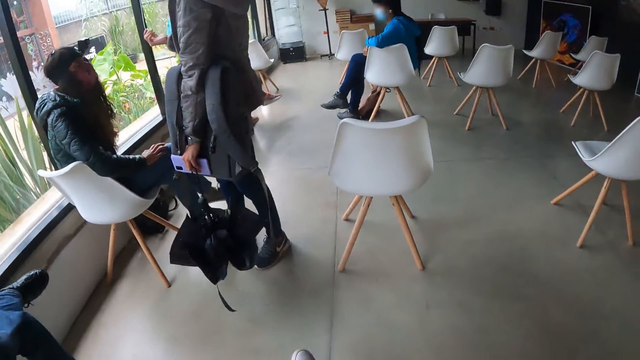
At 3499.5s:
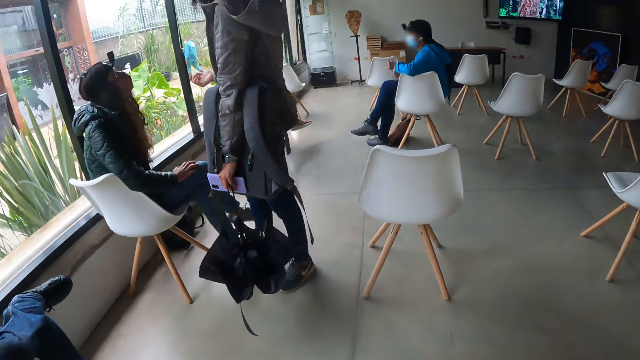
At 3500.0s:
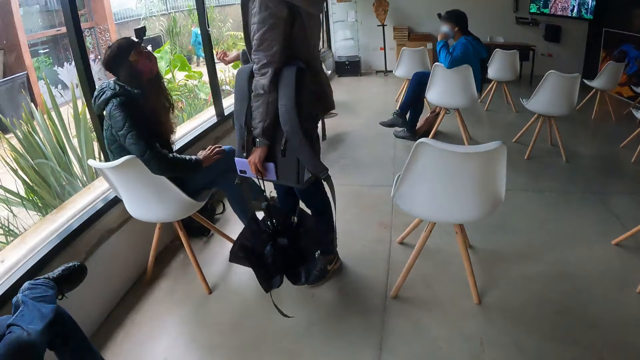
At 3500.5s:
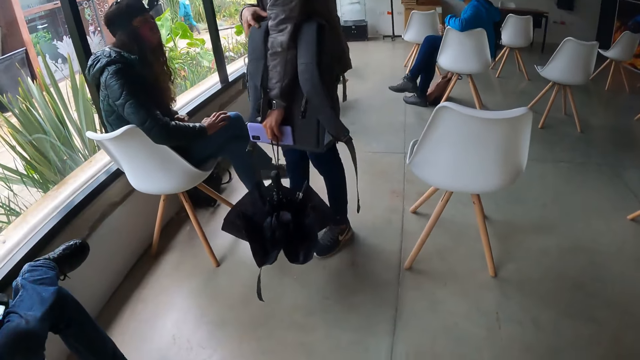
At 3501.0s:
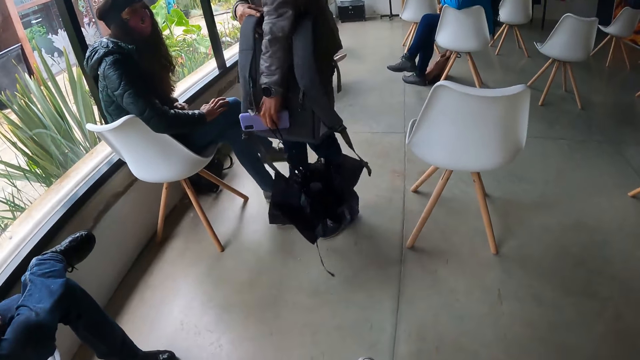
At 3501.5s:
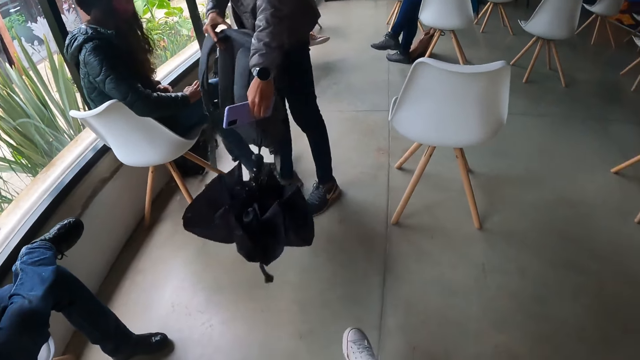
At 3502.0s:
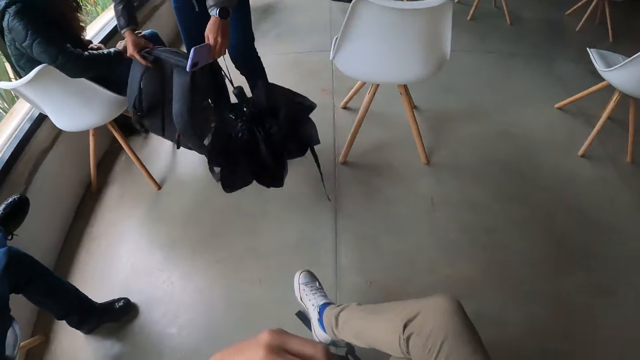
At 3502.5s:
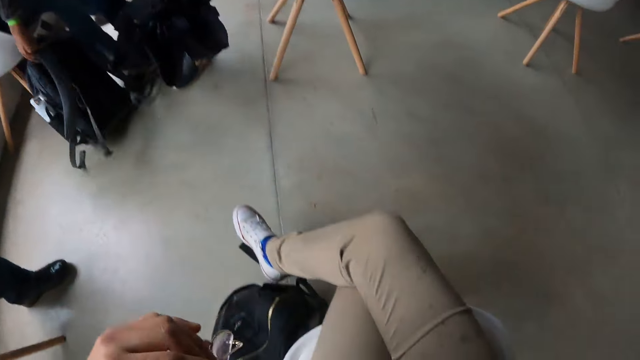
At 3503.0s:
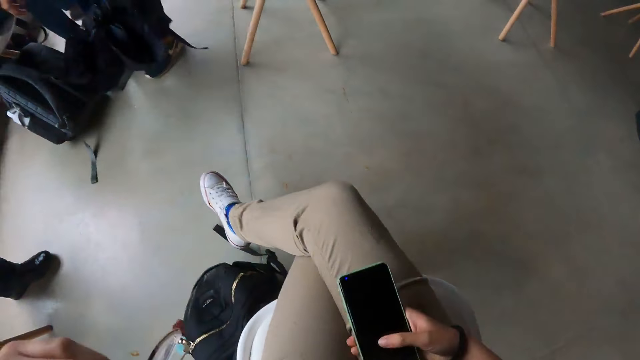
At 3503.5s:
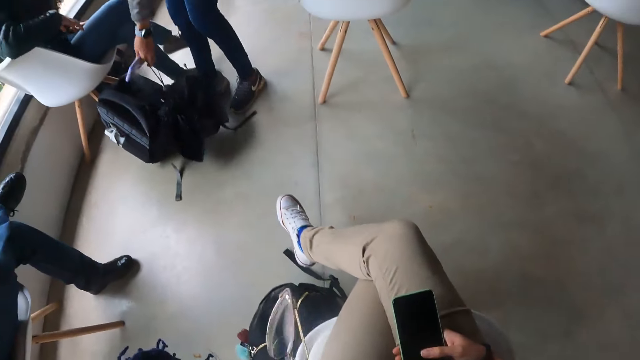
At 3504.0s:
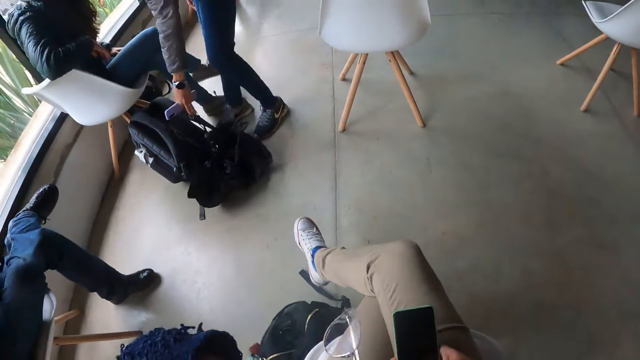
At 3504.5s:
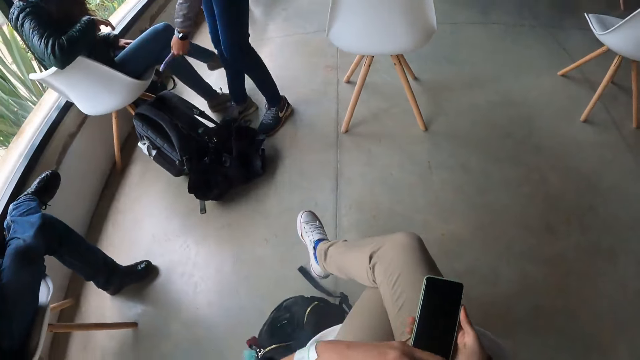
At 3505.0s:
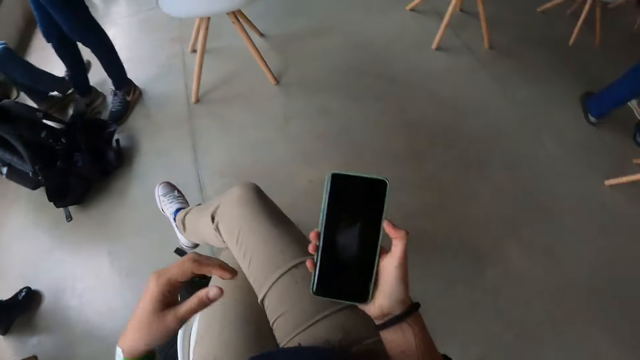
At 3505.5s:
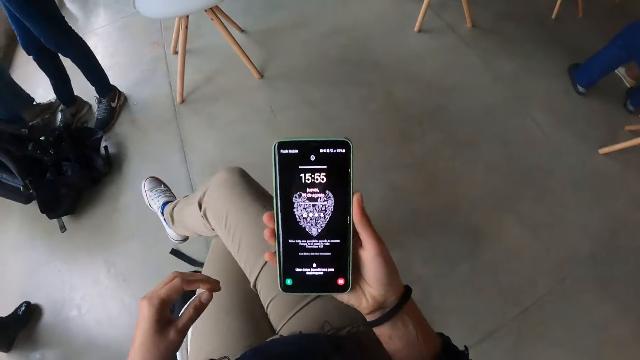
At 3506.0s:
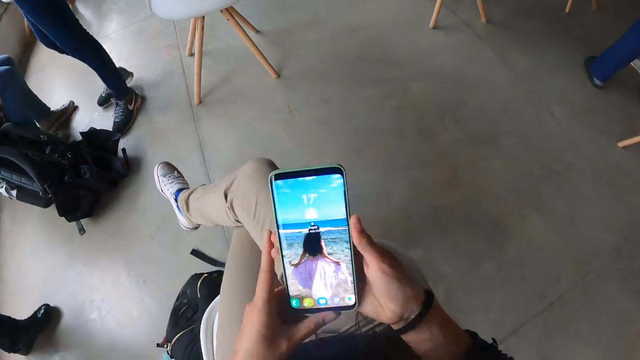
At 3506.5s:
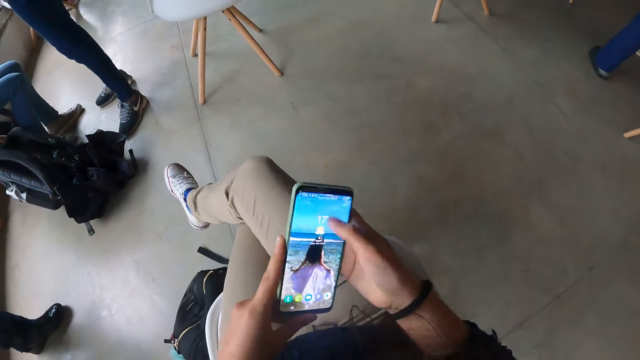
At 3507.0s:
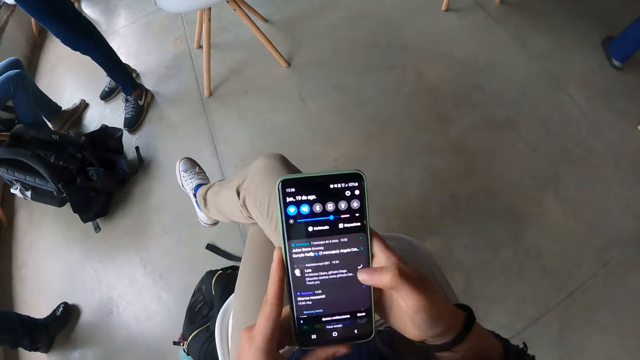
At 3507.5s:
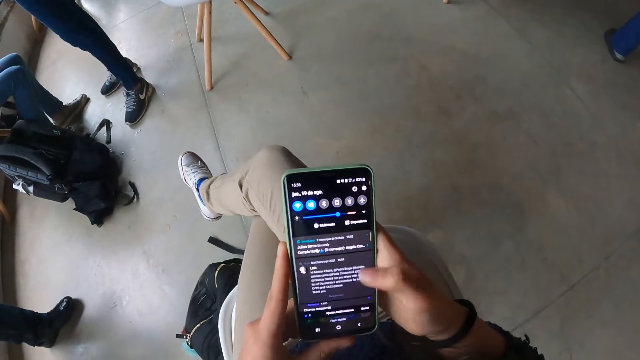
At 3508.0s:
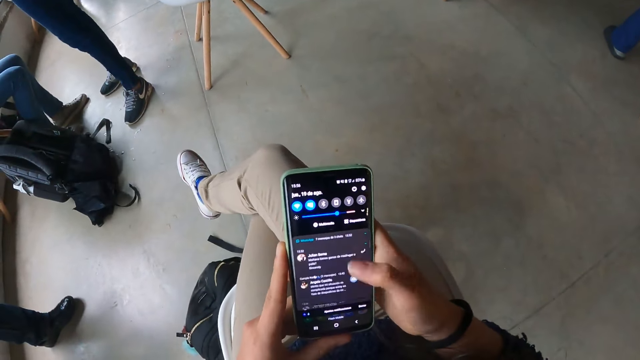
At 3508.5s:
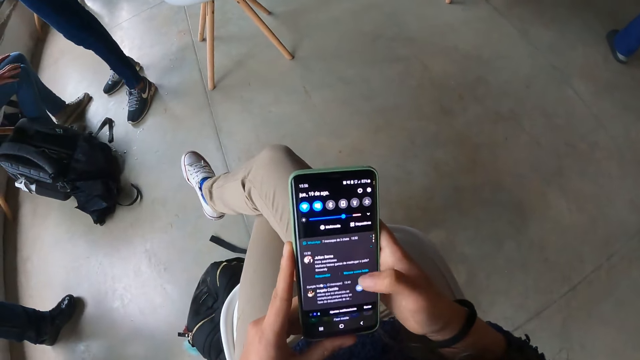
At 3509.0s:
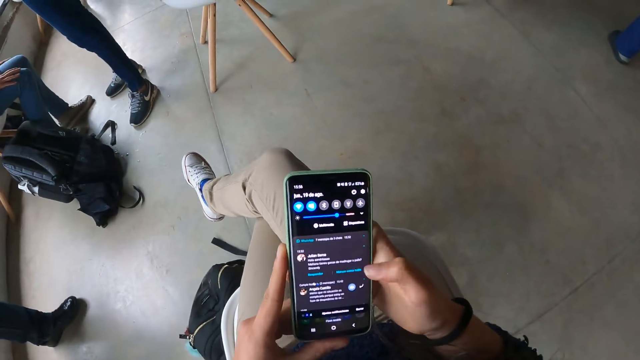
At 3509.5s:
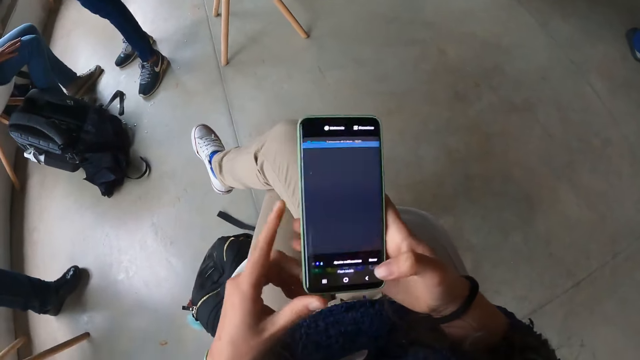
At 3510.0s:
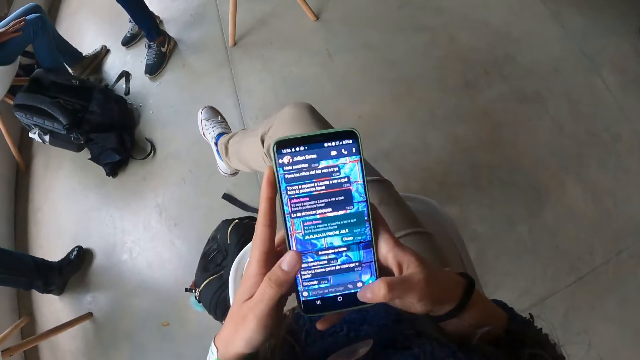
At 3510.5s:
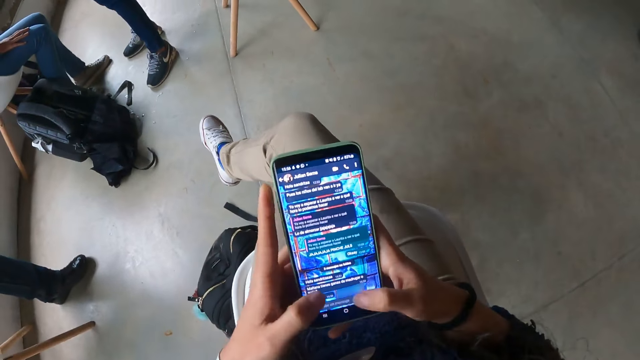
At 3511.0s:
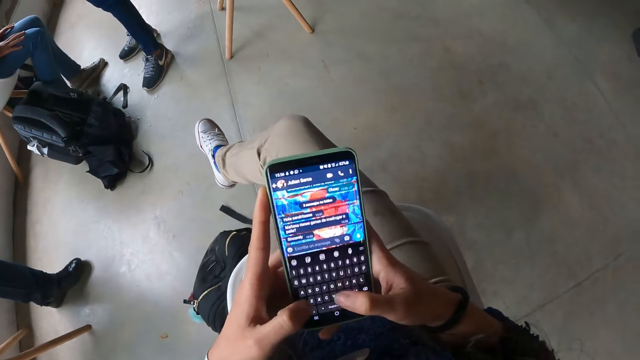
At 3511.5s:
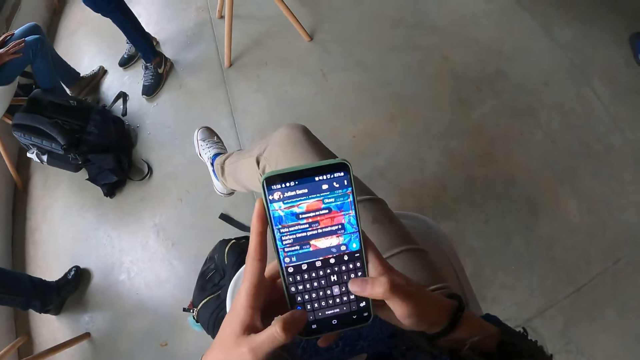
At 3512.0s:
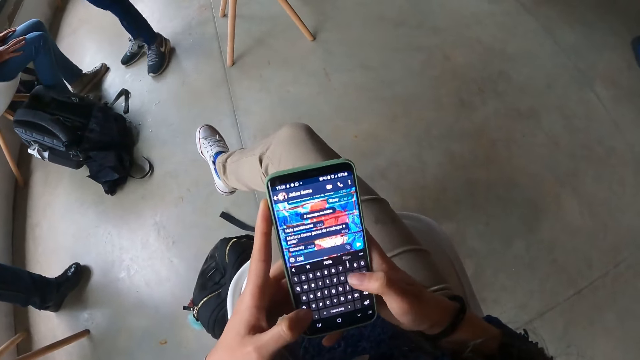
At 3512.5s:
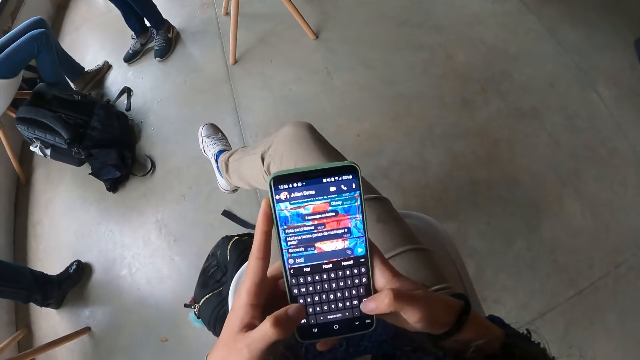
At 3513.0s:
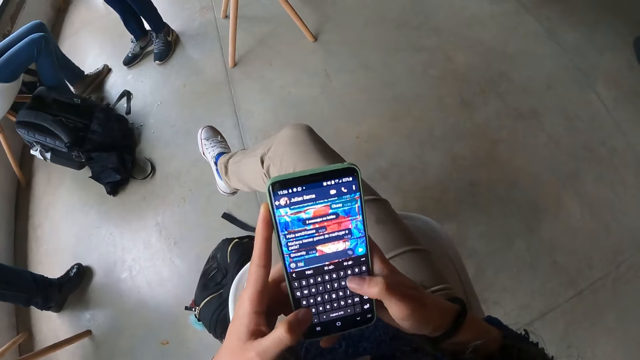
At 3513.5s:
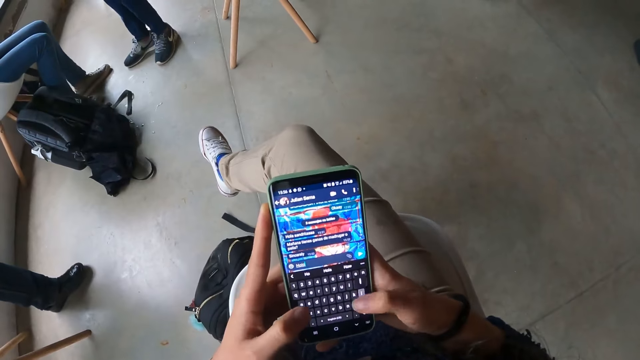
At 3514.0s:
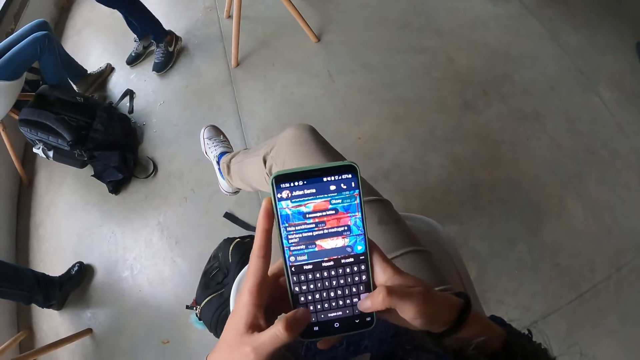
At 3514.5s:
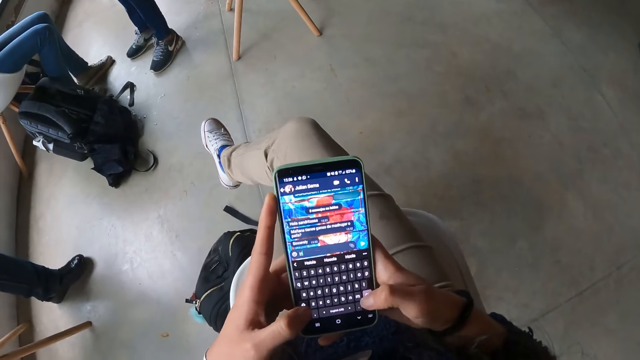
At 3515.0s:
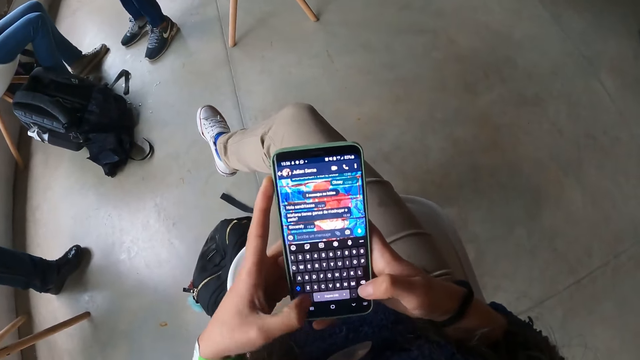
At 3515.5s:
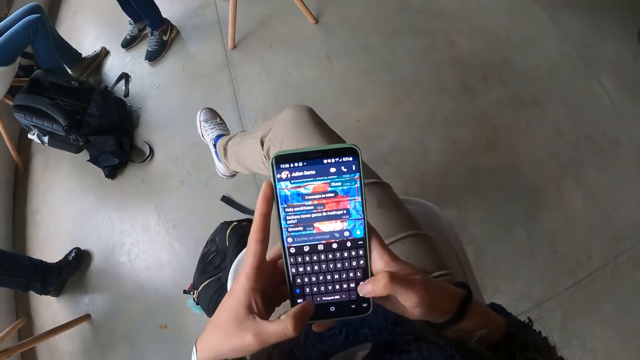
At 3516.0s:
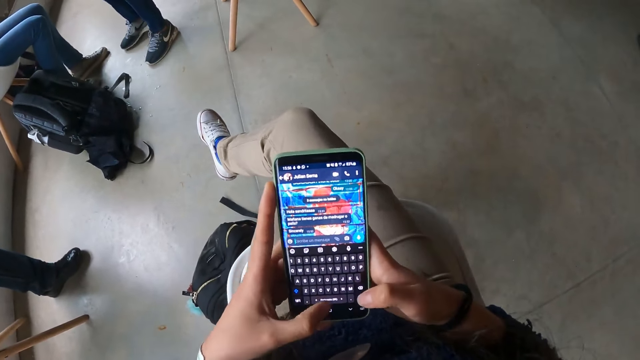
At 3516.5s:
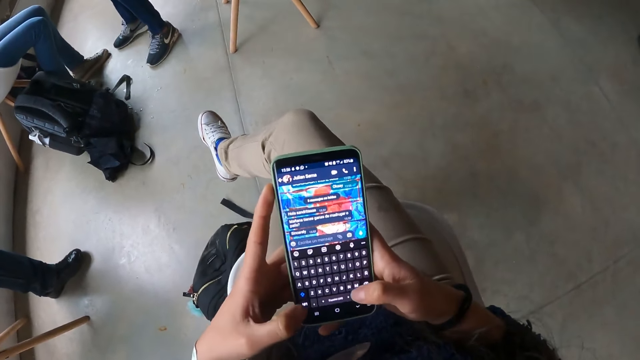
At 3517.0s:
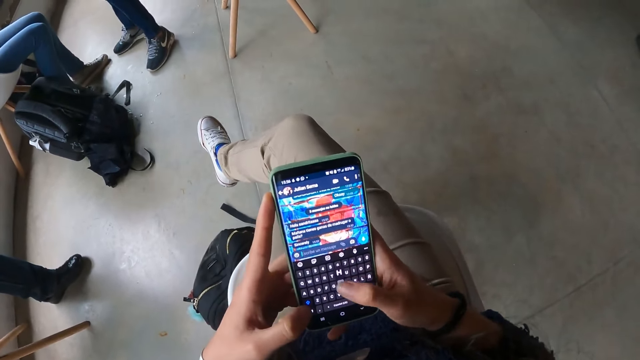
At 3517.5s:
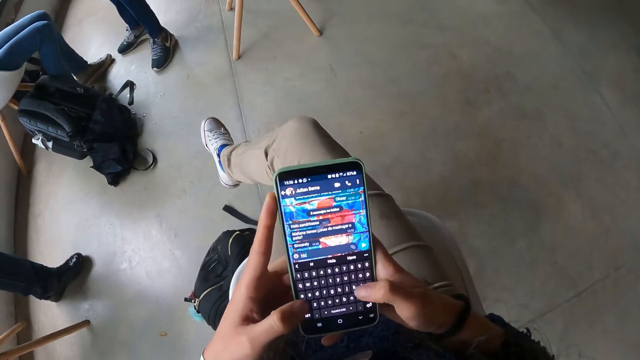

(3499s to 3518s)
The woman places two bags on the floor with her hands. The camera wearer brings out her phone from her pocket with her right hand. She holds the phone with the right hand. She drops the eye glasses on her lap with her left hand. She operates the phone with her hands. She switches on the phone, scrolls through the phone and types on the phone.

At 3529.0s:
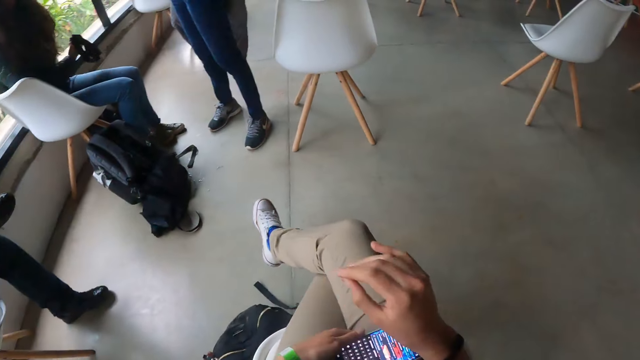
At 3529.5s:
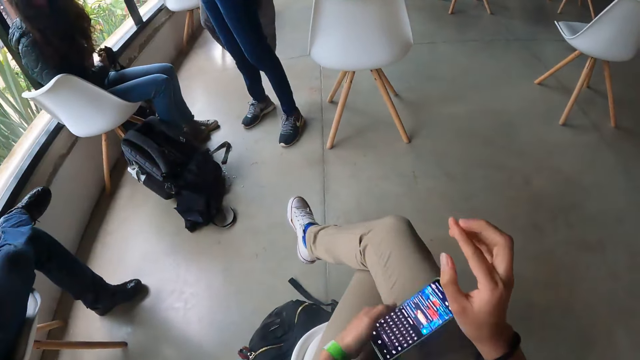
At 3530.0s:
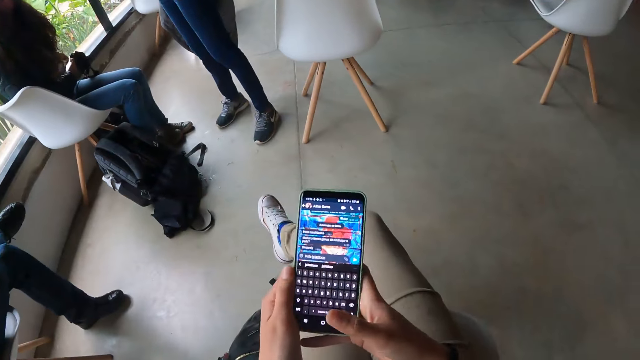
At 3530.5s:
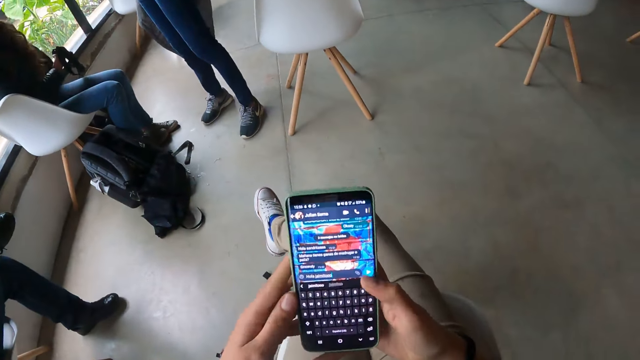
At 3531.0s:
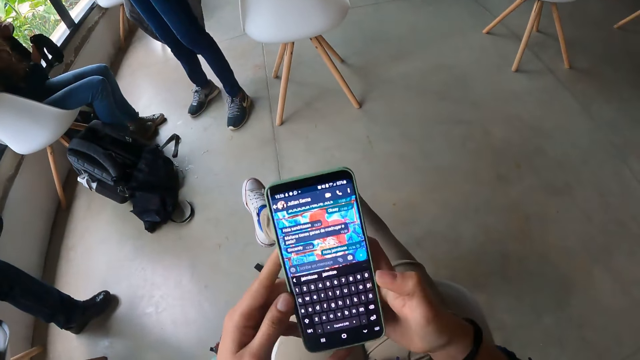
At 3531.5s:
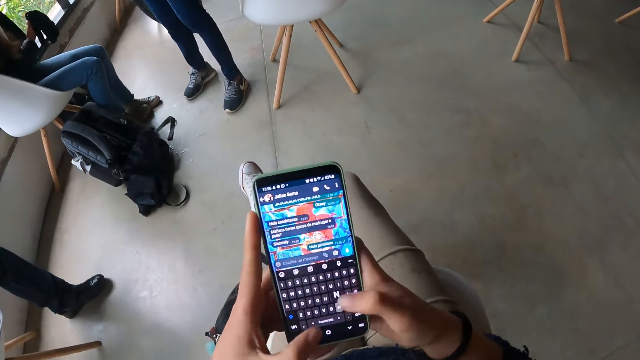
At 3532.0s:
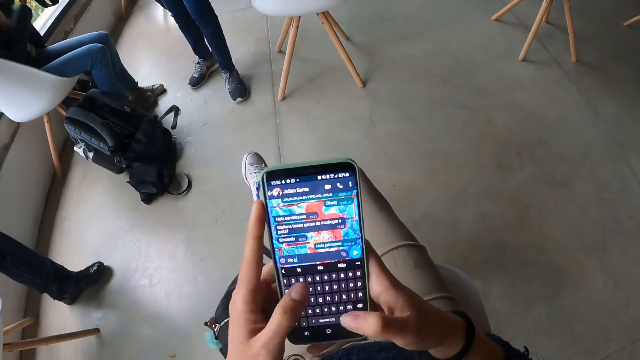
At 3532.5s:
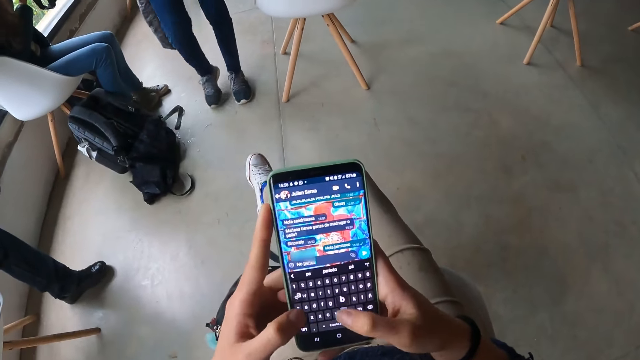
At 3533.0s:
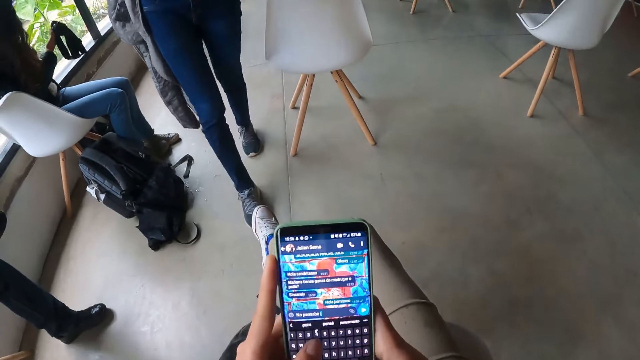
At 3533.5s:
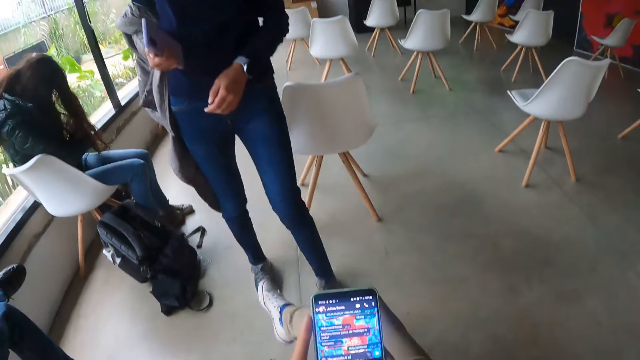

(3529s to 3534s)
The camera wearer picks up the phone from his lap with his left hand. He operates the phone with both hands. He types on the phone. A woman walks to the camera wearer.
